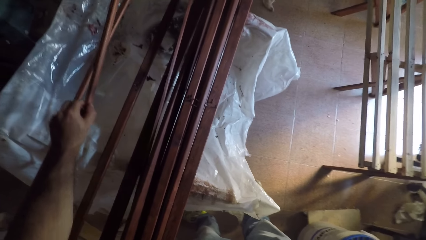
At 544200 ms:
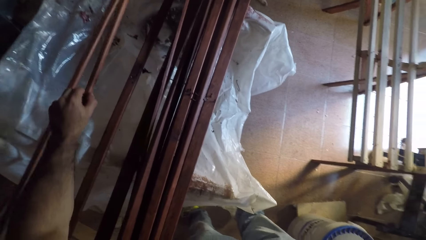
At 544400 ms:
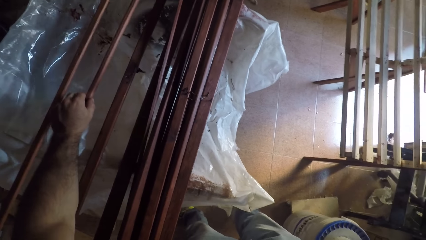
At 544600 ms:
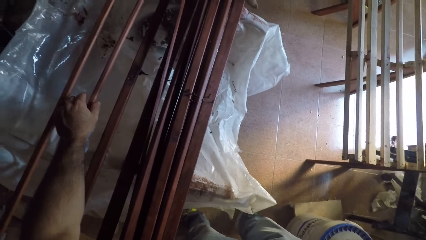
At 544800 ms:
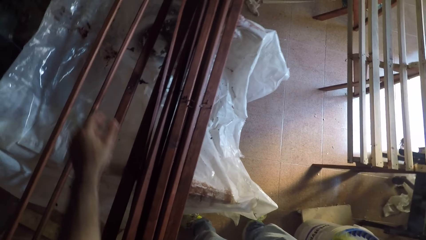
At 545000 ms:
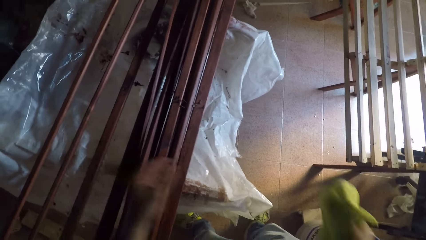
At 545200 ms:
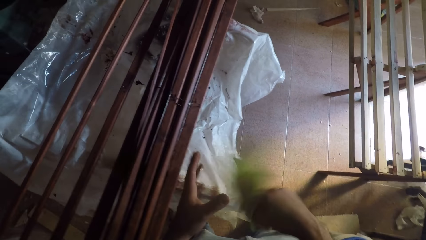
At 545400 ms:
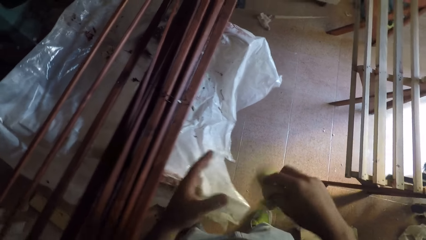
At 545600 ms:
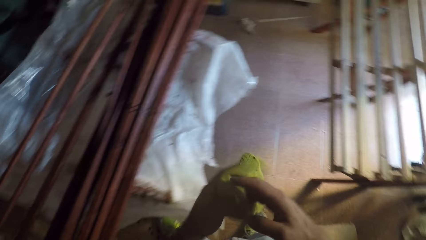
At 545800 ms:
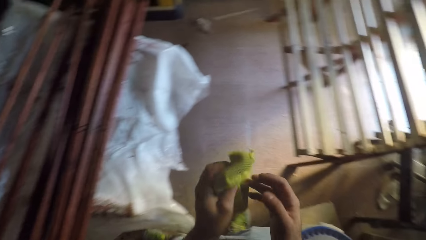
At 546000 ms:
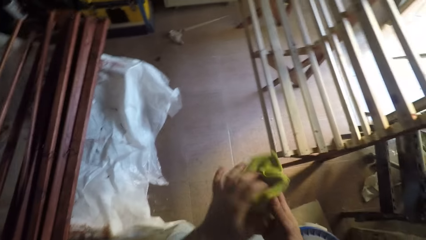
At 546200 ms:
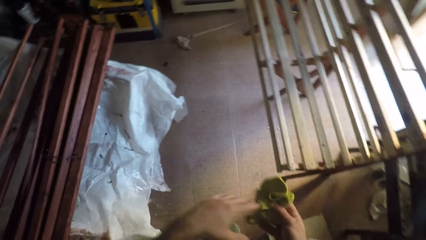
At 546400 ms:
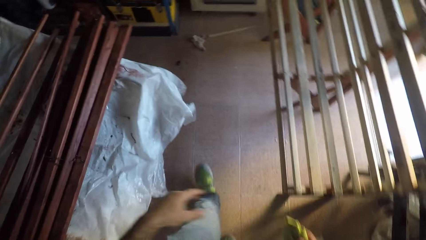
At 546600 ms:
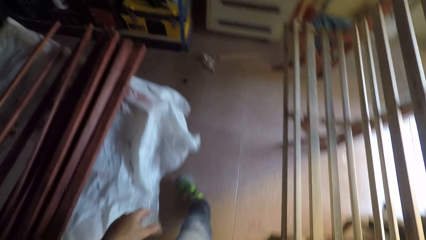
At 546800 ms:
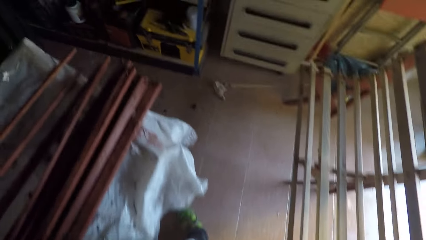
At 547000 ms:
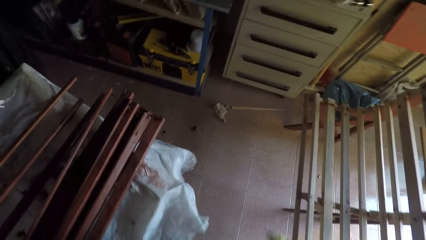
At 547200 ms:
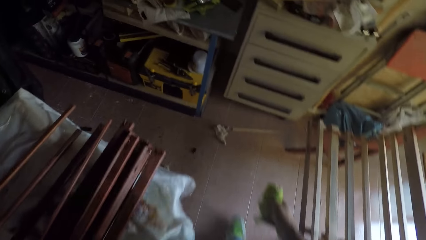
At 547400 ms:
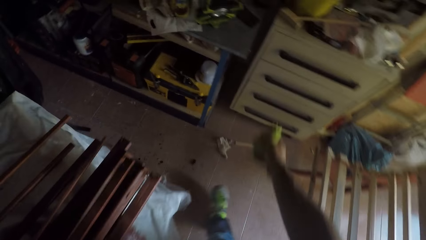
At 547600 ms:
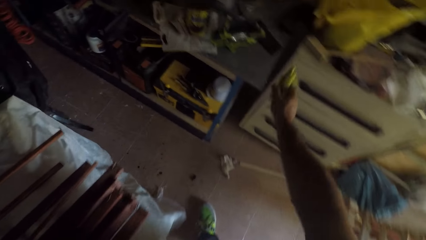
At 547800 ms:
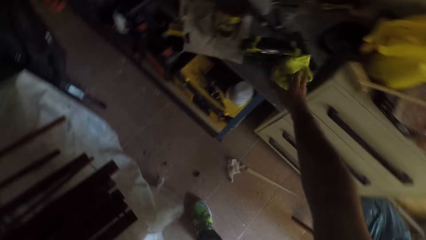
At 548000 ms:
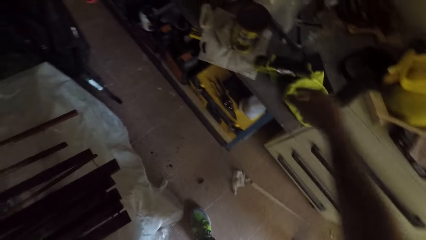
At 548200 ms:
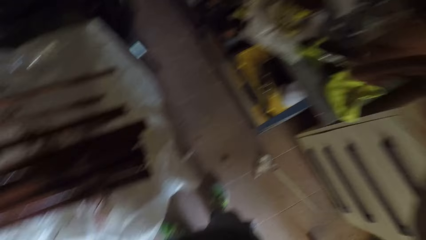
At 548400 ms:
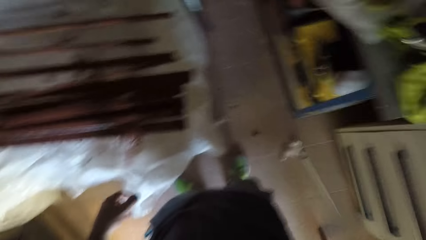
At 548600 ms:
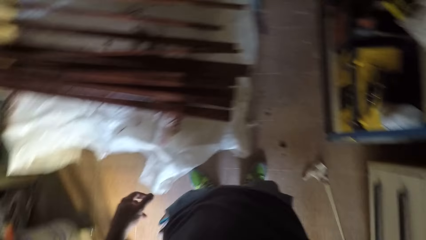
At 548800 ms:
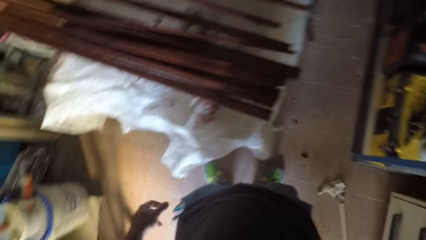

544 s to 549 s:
The camera wearer drops the wooden stick on the workbench. He switches the cloth to his left hand. He switches the cloth to his right hand. He walks towards a table in the workshop. He drops the cloth on the table.
